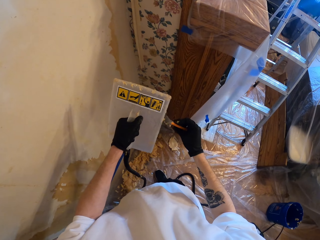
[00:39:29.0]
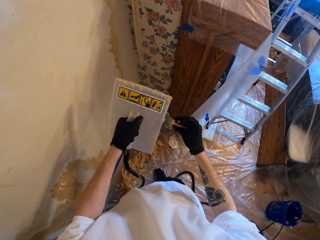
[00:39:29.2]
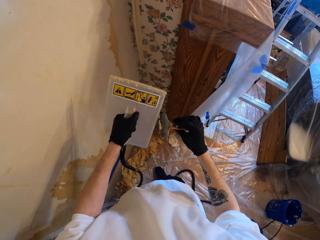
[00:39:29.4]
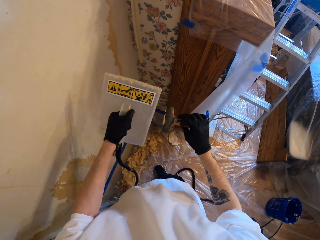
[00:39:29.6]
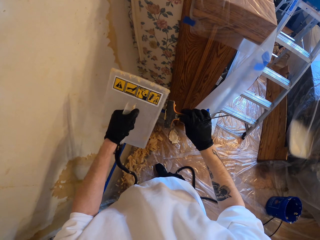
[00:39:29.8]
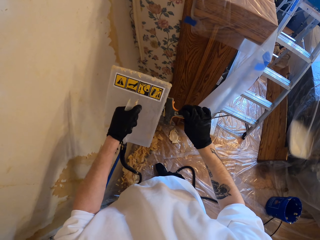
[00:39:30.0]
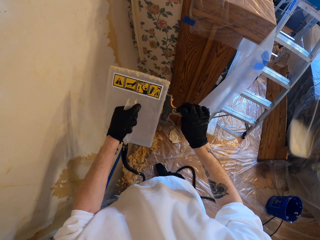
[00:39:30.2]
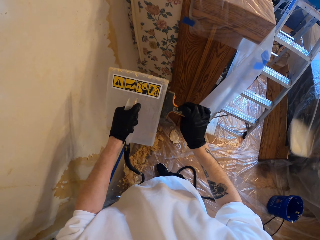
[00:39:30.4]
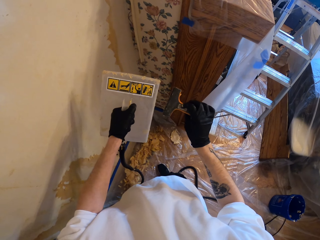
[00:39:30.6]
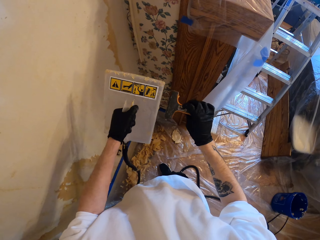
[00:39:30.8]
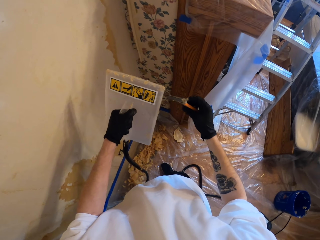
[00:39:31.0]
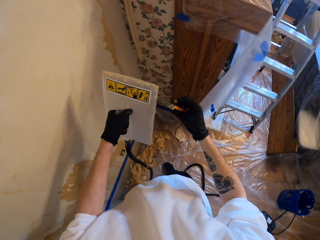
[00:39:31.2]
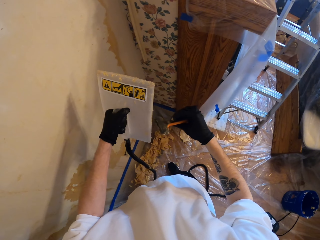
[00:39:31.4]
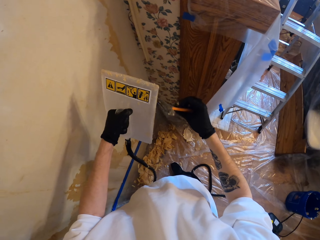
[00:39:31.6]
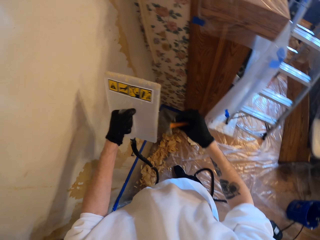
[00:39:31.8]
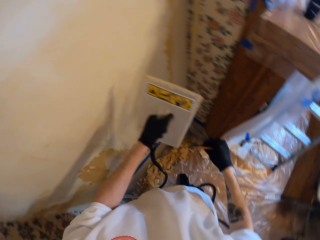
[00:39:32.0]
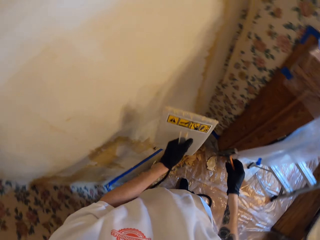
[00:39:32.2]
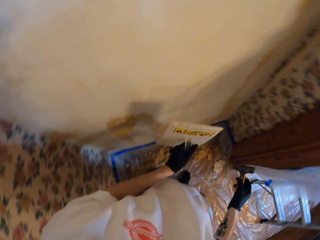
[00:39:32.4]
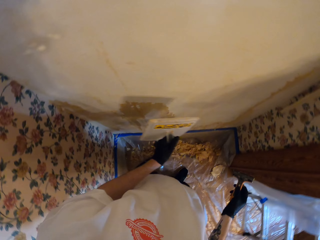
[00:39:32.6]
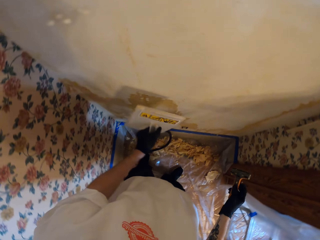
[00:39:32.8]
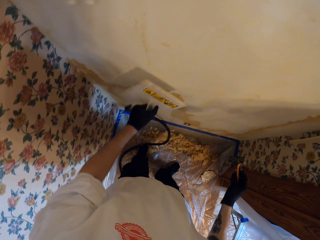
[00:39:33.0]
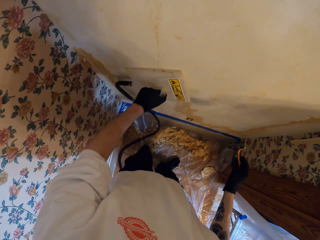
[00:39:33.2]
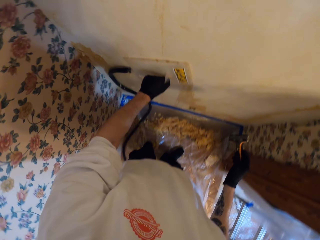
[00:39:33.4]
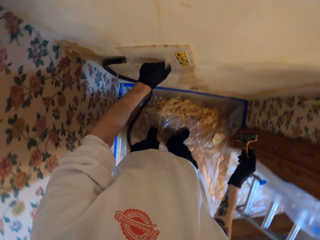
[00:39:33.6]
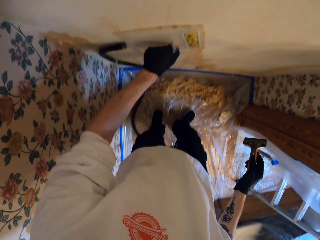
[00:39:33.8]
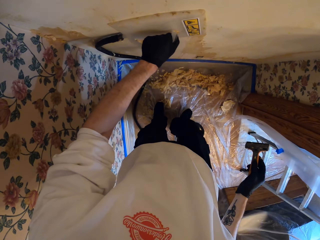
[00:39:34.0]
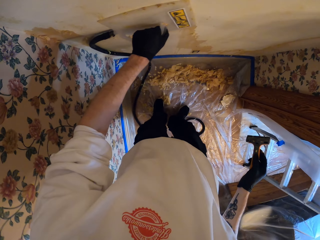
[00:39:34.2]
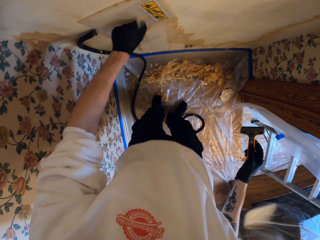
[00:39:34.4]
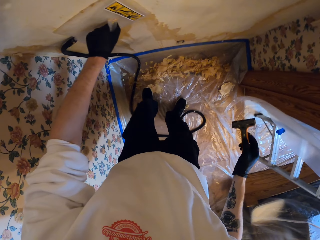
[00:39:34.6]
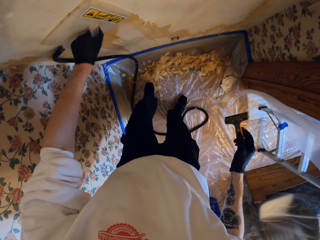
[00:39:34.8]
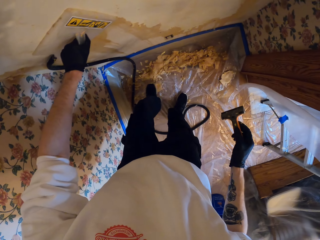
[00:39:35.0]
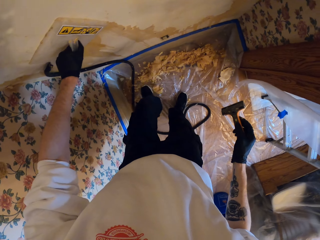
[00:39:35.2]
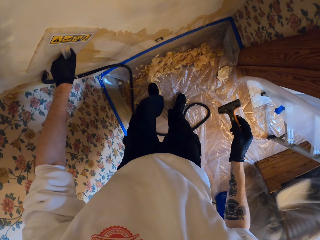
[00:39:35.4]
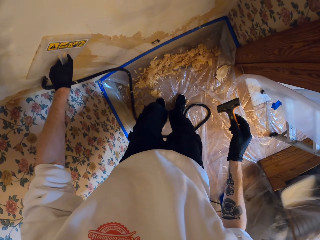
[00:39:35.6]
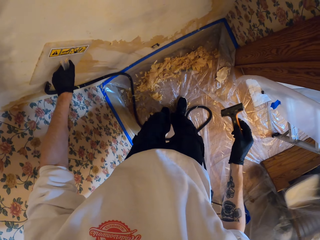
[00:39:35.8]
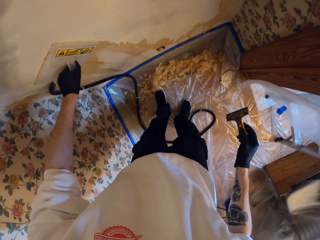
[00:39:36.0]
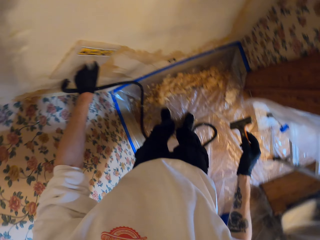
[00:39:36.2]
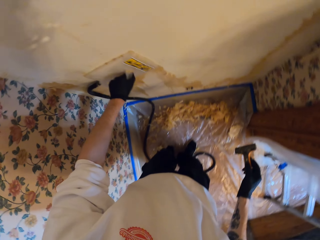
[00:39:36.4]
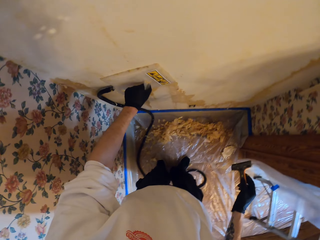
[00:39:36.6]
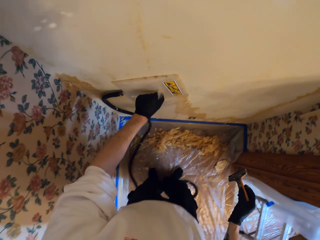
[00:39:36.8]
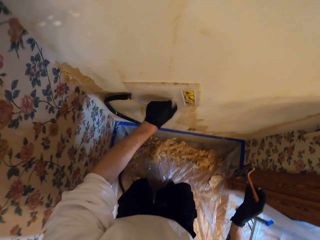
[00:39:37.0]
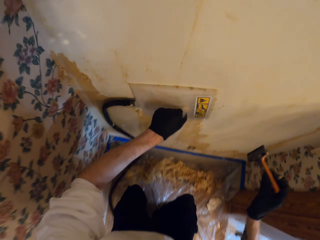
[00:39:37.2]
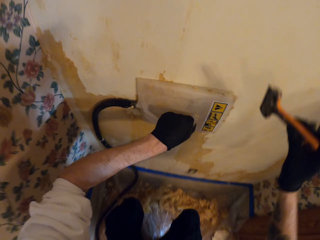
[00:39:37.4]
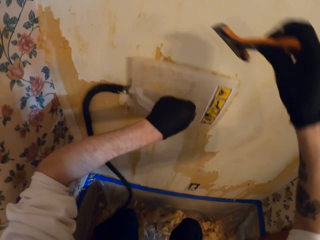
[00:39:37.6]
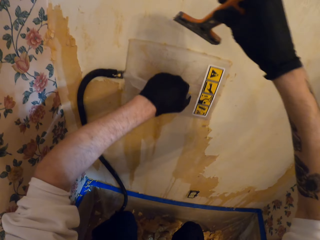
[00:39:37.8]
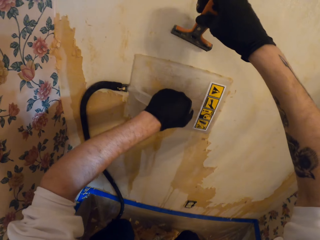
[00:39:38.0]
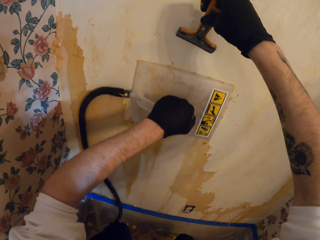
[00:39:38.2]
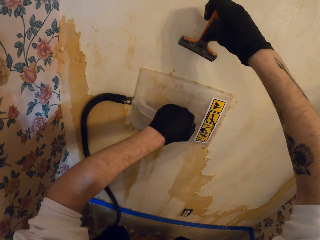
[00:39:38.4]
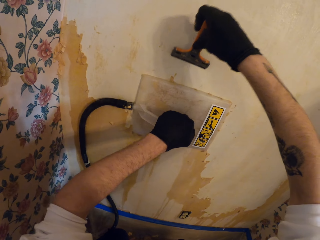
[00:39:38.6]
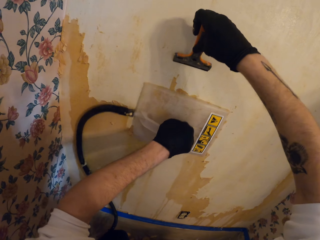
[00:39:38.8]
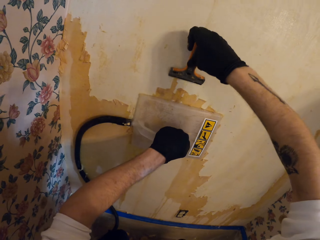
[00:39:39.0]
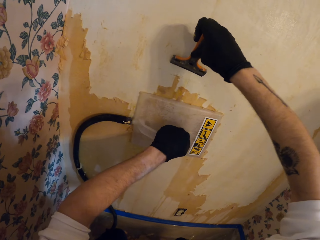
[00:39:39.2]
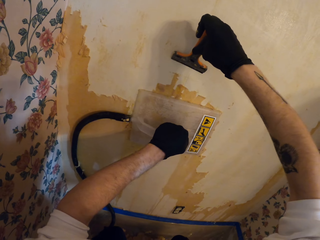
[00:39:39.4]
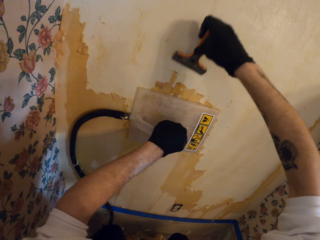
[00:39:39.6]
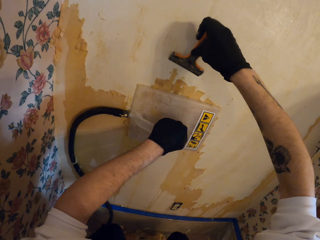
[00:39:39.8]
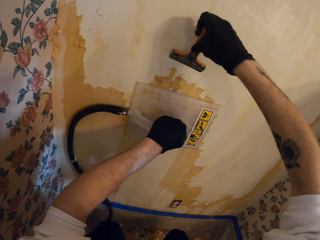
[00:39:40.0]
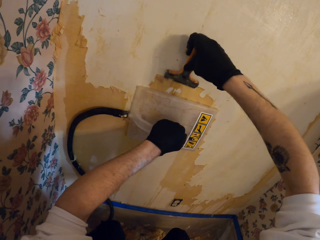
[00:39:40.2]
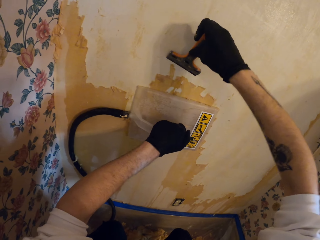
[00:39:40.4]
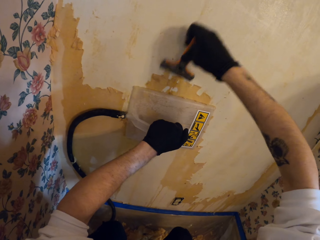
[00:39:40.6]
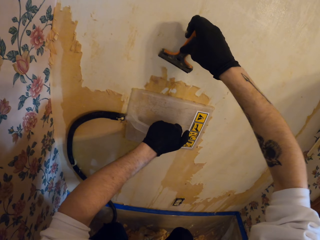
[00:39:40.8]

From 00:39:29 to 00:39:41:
The camera wearer places the wall leveling tool on the wall. He holds something on the wall with the left hand. He moves dirt on the floor with the leg. He shakes his left leg. He peels off the top coat of the wall with the paint scraper.

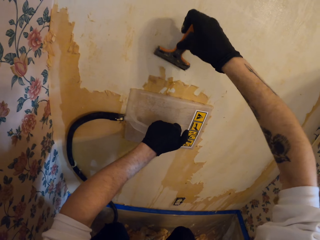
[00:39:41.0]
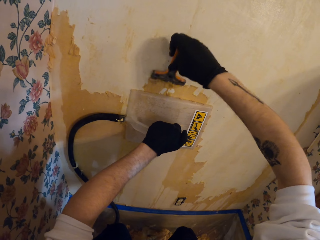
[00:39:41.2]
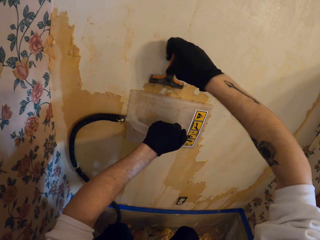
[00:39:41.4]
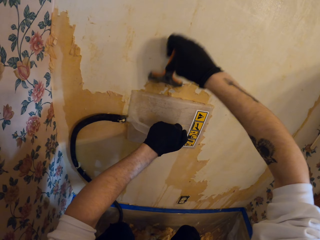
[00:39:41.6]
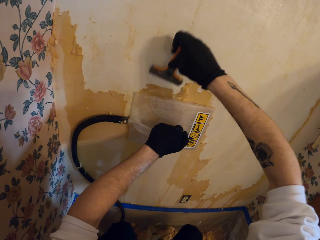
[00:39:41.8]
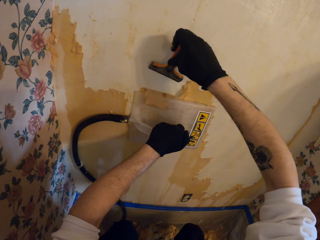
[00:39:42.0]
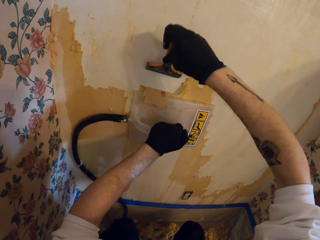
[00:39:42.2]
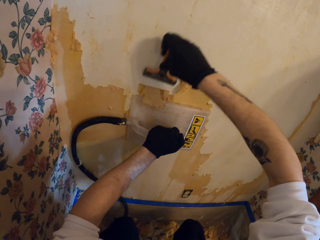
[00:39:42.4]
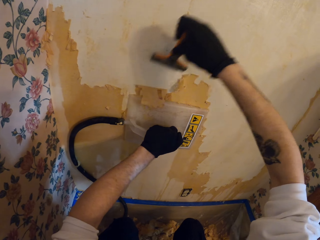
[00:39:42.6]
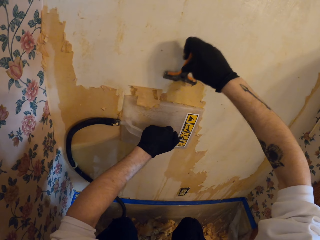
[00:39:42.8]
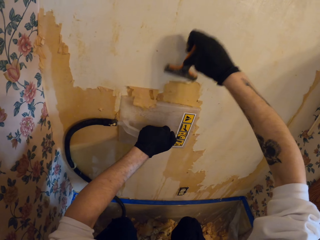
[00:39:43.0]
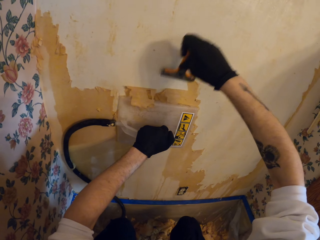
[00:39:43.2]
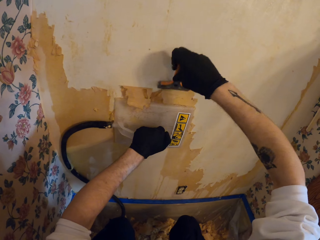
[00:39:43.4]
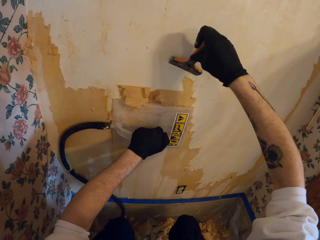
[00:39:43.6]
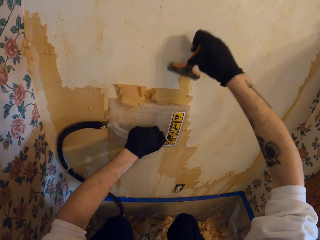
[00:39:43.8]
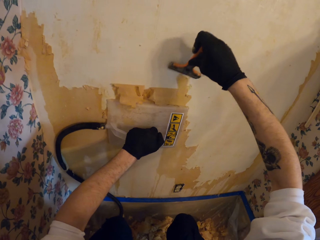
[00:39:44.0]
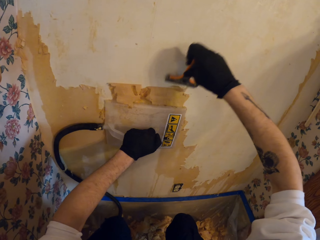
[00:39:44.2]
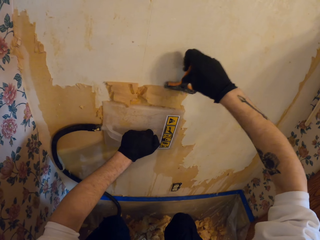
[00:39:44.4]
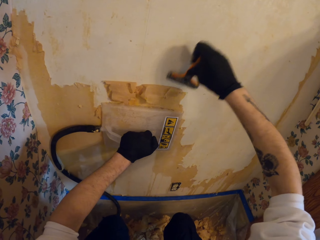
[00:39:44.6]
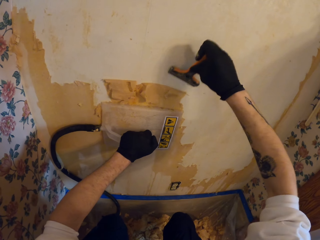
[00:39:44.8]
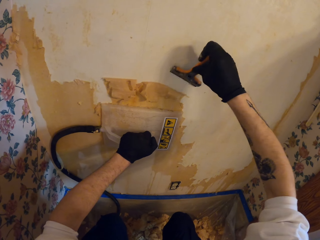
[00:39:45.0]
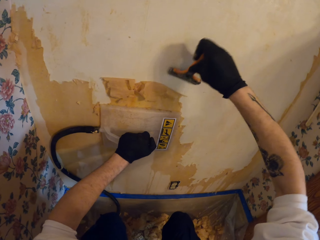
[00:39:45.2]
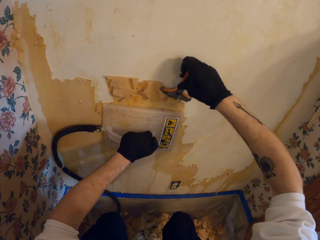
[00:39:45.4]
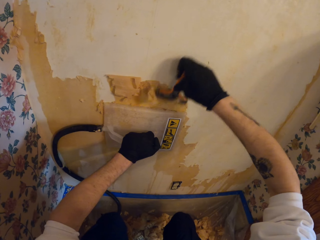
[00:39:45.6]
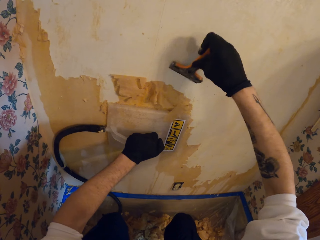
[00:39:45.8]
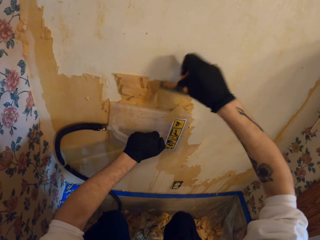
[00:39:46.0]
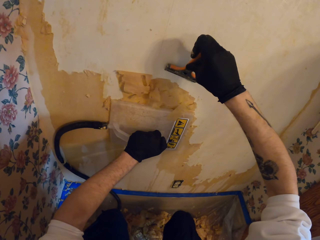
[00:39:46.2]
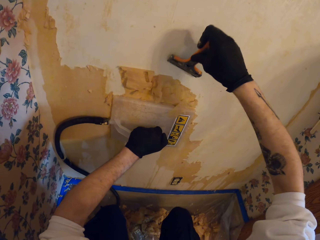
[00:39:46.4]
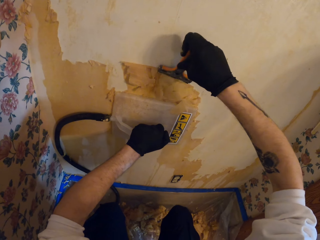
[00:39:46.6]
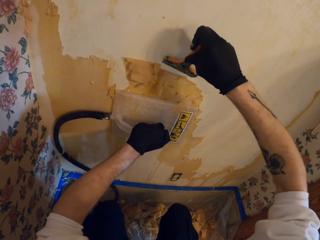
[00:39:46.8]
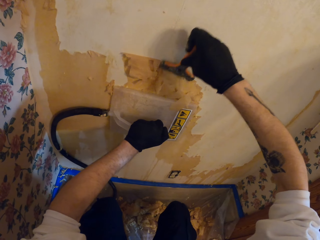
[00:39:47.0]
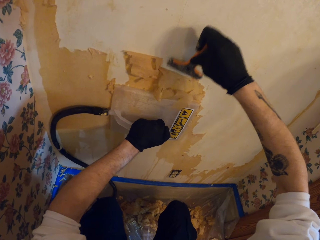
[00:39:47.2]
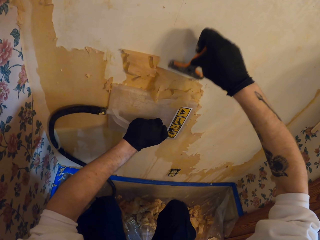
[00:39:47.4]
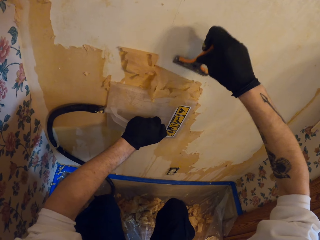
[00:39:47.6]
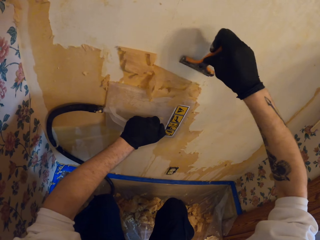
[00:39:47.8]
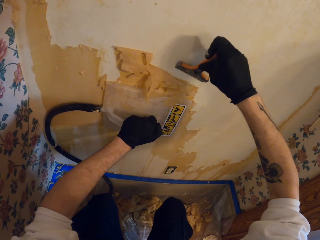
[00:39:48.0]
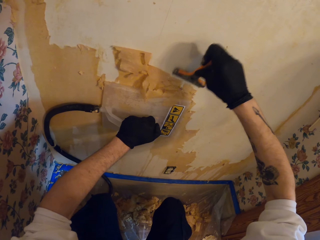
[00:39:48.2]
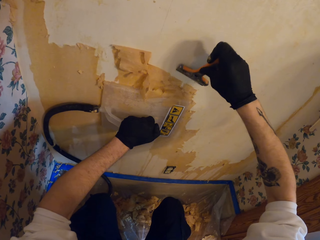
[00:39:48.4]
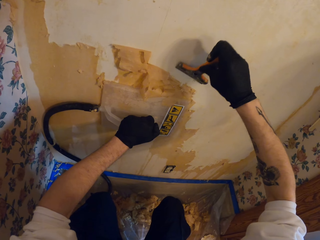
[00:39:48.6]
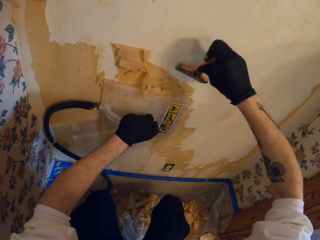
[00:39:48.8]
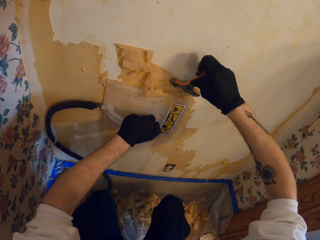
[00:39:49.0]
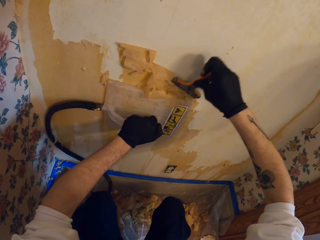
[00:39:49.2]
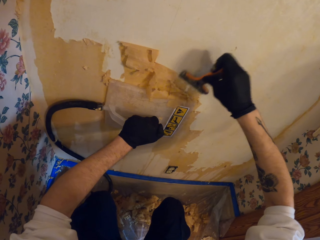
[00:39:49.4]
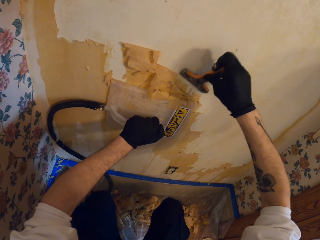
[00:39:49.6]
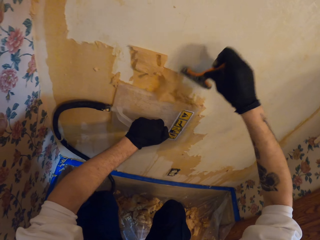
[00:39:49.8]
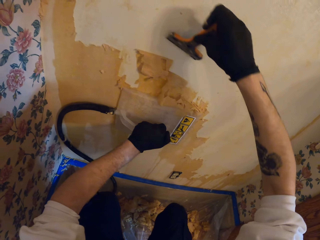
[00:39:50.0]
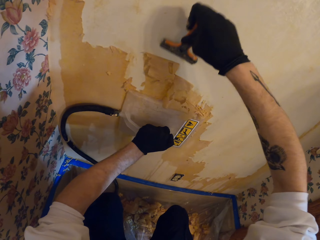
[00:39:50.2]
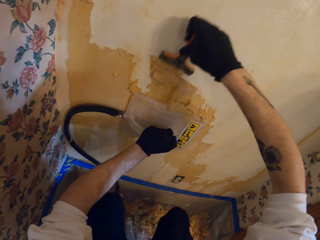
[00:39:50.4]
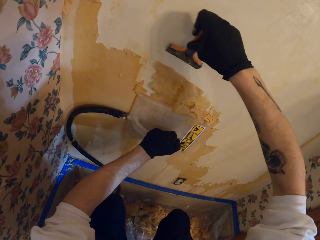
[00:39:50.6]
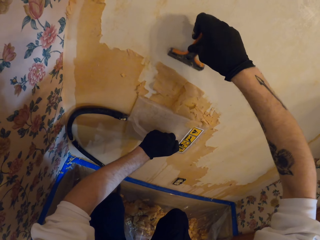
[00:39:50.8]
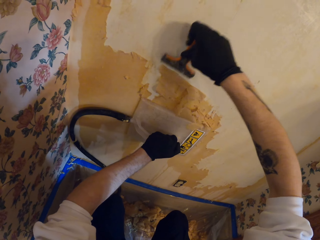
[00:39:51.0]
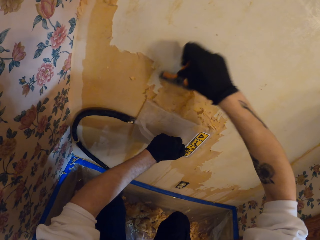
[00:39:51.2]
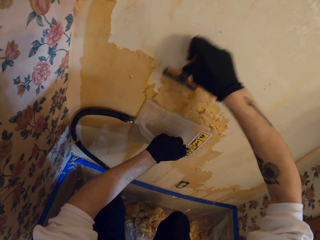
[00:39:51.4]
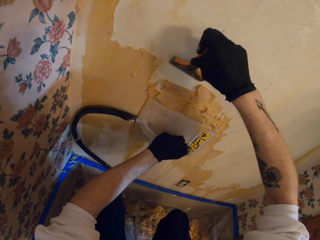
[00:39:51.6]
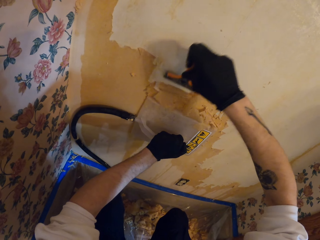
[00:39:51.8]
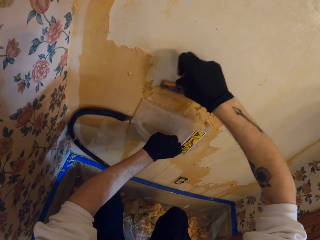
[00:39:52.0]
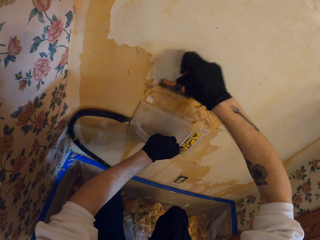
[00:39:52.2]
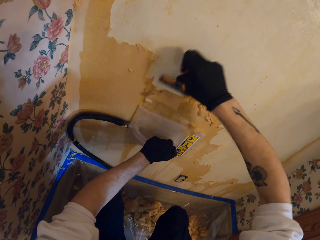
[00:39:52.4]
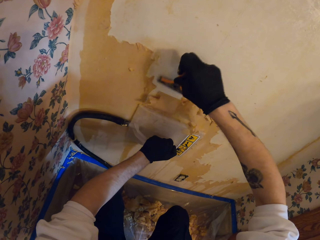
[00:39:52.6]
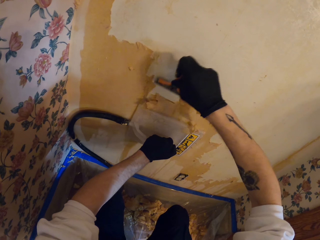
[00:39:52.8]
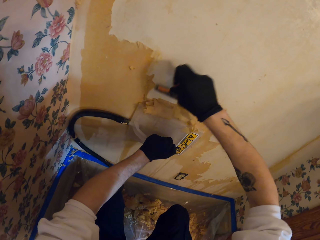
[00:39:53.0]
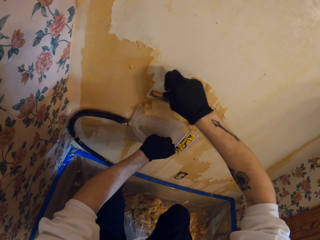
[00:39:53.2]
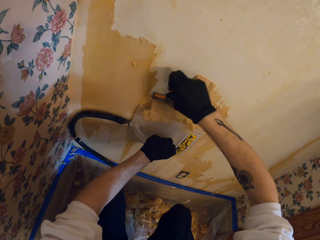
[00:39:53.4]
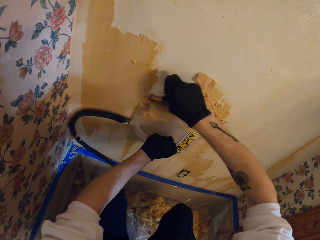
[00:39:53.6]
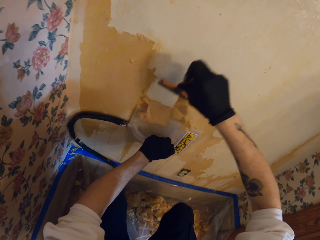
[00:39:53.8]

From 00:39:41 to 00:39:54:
The camera wearer removes paint on the wall using something in the right hand. They hold something on the wall with the left hand. They remove paint on the wall using something in the right hand.
